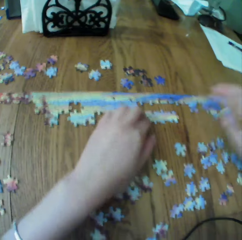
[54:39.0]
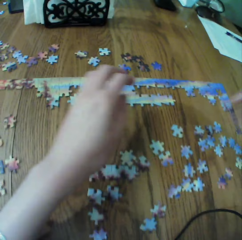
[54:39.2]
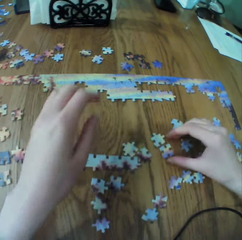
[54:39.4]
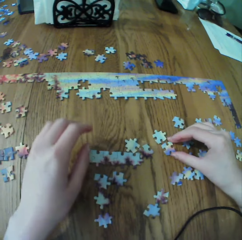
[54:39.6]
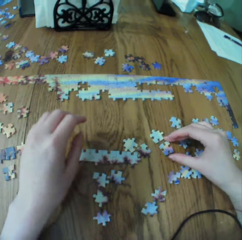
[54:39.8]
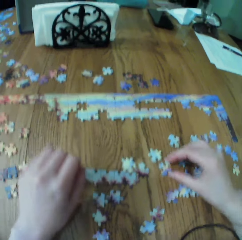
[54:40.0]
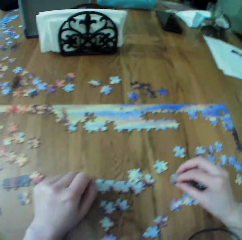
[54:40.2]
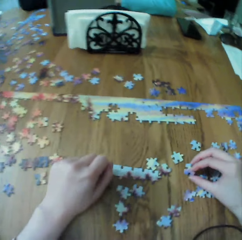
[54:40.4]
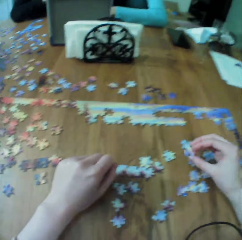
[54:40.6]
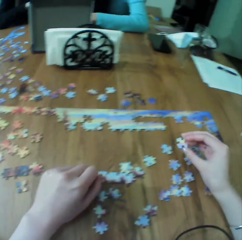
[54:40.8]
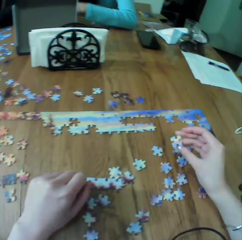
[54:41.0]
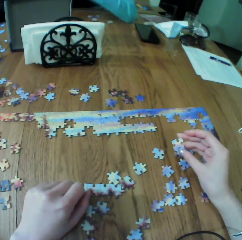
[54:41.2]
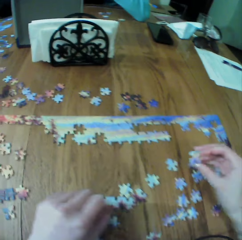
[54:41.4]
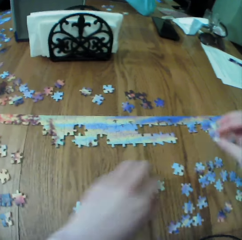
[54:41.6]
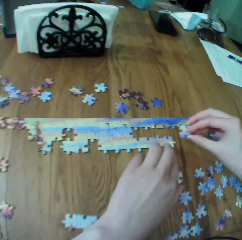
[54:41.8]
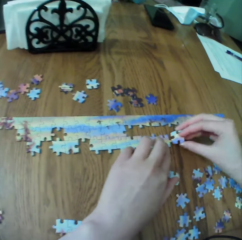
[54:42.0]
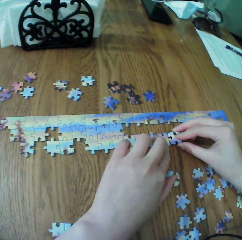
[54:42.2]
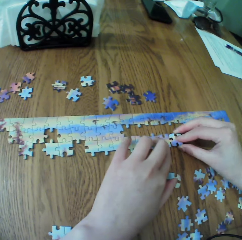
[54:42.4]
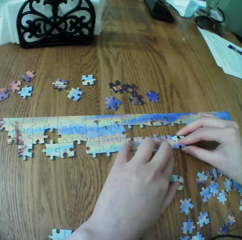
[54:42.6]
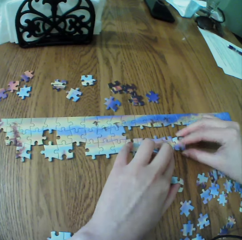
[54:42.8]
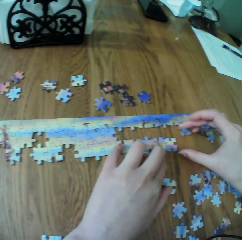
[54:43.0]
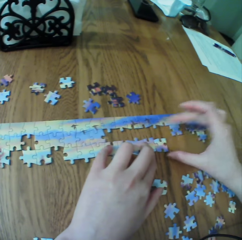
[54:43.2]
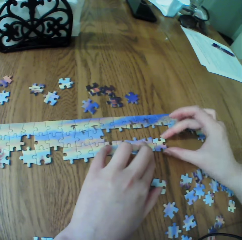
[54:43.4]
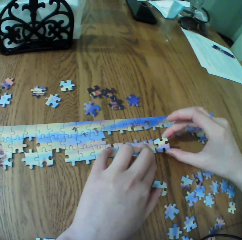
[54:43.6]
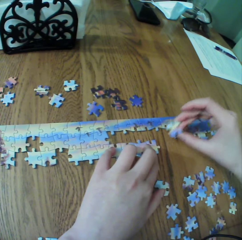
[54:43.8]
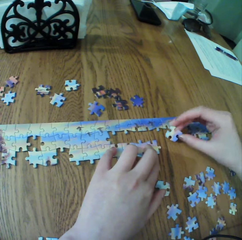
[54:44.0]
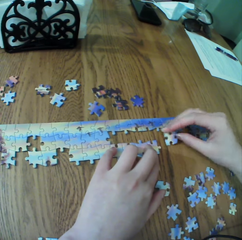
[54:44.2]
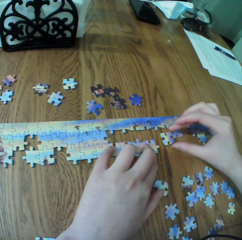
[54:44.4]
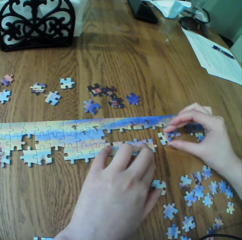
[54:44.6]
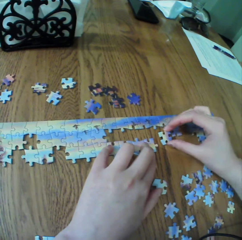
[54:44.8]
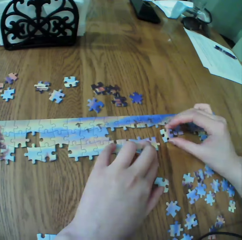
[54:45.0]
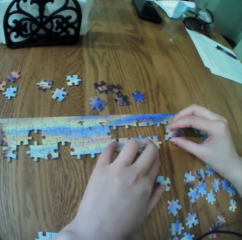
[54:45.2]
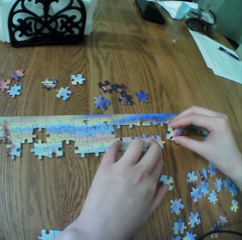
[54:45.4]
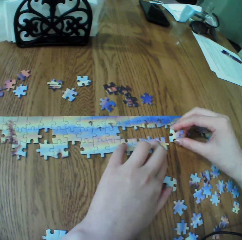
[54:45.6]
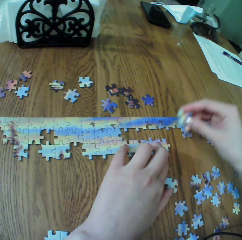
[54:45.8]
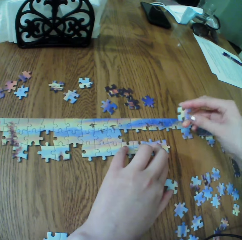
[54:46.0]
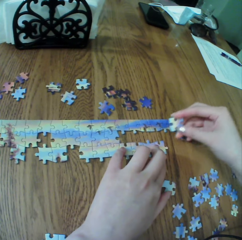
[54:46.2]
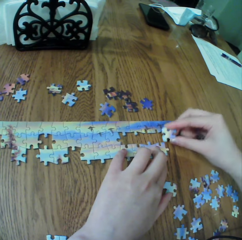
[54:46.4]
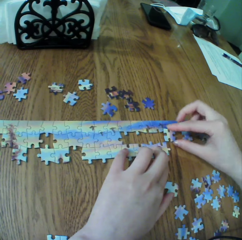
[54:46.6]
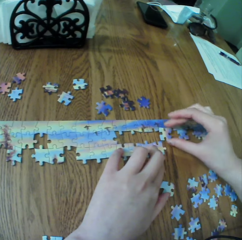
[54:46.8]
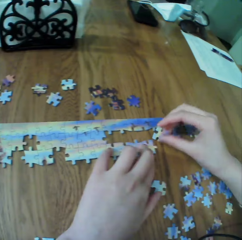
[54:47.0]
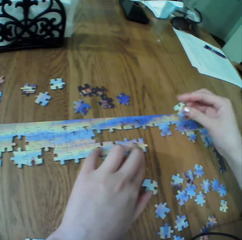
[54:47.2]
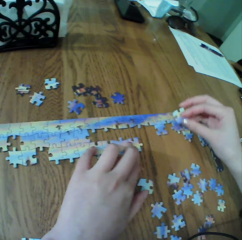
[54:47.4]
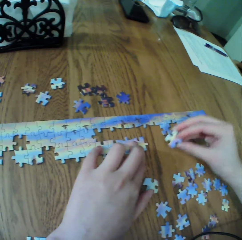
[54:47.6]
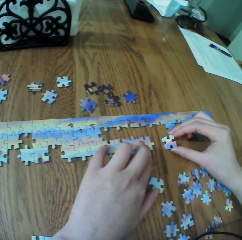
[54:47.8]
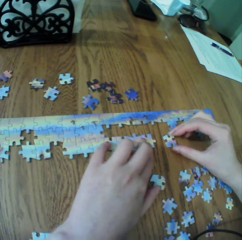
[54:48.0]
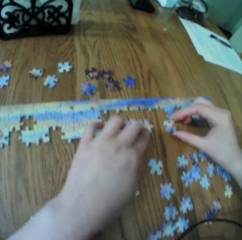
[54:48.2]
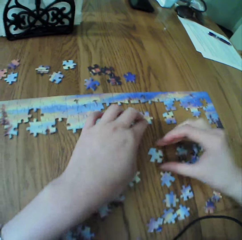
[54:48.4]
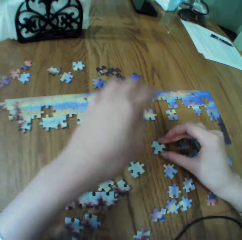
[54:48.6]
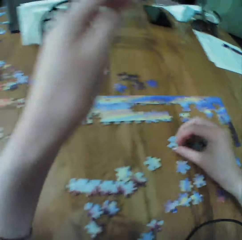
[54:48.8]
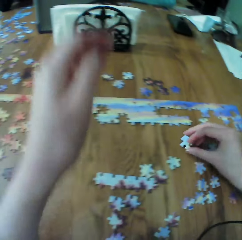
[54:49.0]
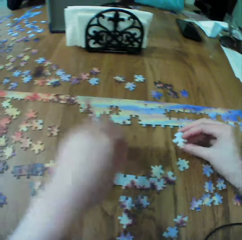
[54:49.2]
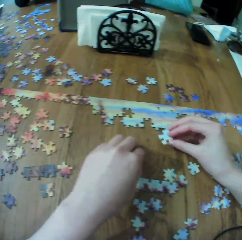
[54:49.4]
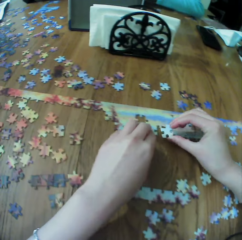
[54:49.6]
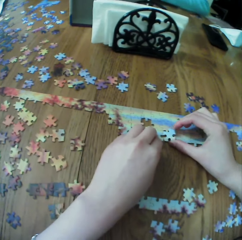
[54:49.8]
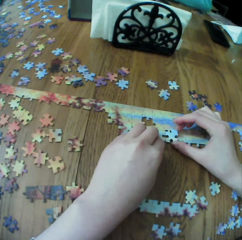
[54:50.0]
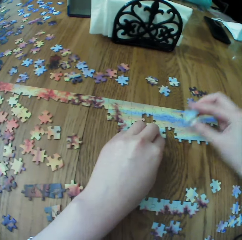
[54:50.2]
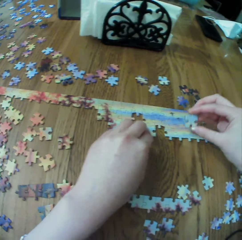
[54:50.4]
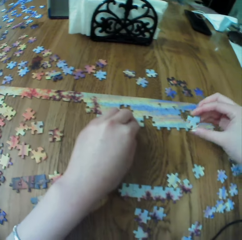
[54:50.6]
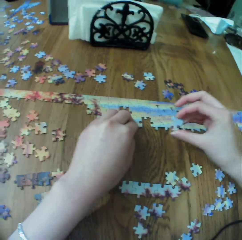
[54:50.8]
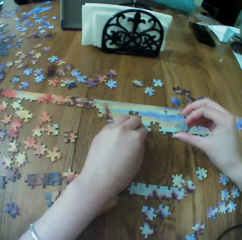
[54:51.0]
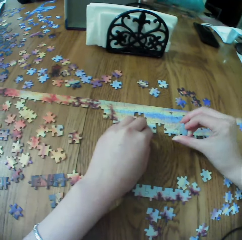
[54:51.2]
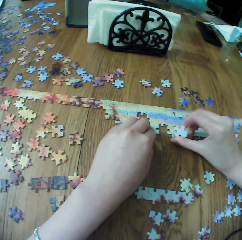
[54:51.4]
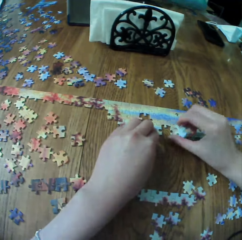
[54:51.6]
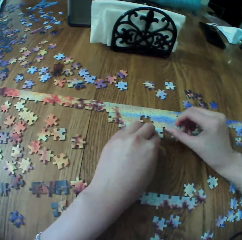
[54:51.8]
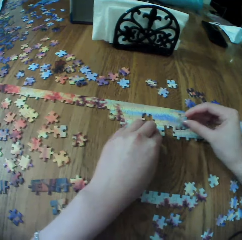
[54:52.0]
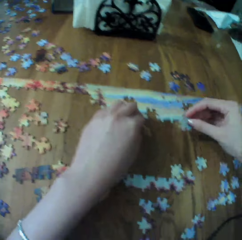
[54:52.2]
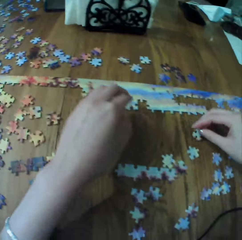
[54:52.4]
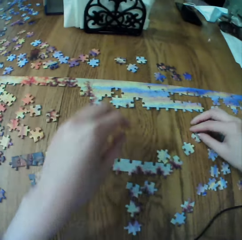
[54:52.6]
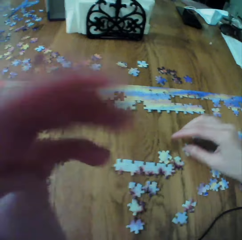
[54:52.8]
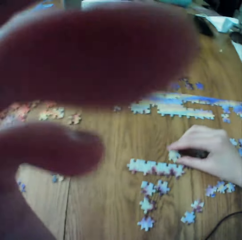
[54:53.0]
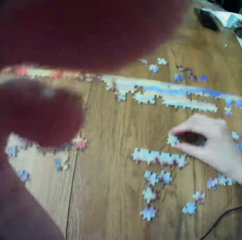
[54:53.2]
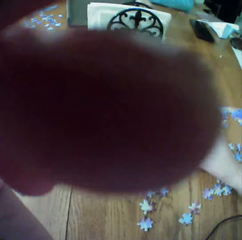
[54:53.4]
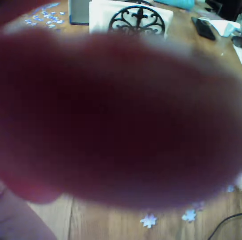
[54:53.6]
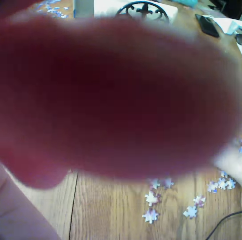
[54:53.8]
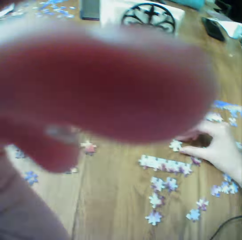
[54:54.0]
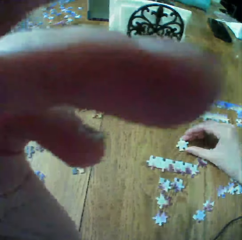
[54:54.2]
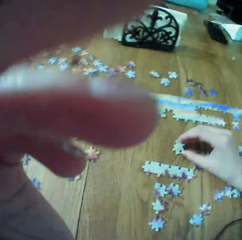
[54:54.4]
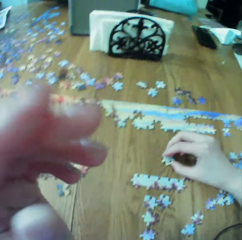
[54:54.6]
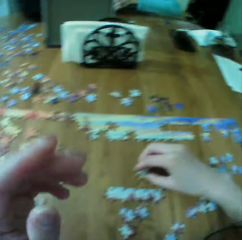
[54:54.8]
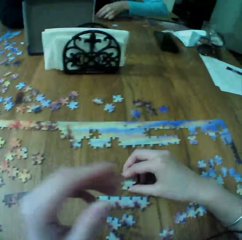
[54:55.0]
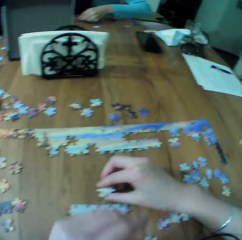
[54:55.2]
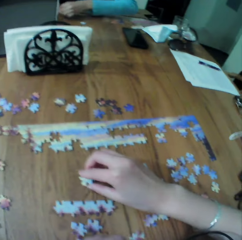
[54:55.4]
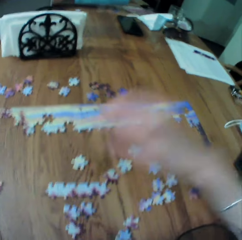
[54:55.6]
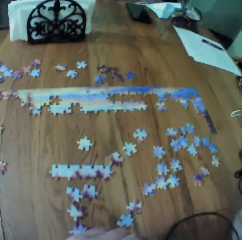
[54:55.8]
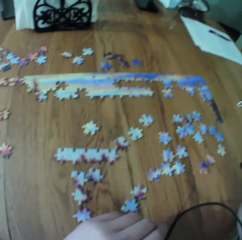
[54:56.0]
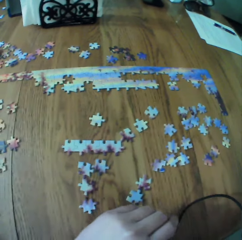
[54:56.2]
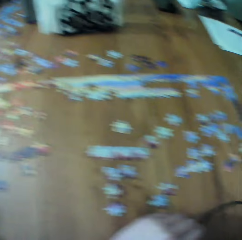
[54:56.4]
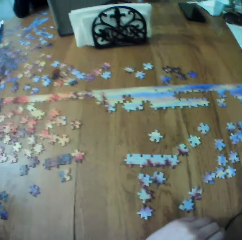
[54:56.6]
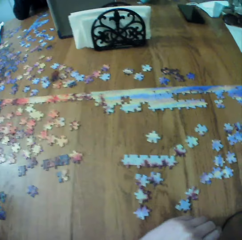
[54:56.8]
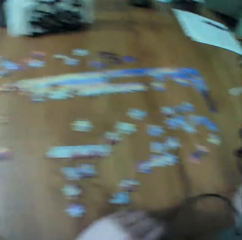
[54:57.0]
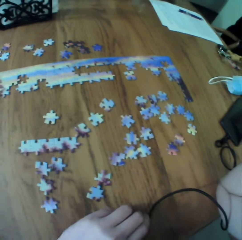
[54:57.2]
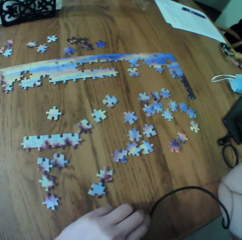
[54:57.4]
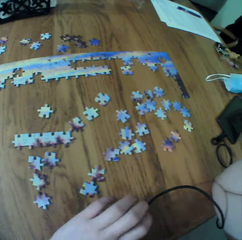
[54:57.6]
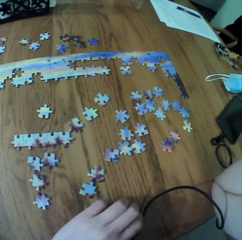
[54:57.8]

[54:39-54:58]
The camera wearer touches the puzzle. They arrange the puzzle. They touch the puzzle. They arrange the puzzle. They adjust the camera. They raise a hand up. They look at the jigsaw pieces on the table.

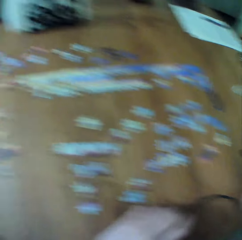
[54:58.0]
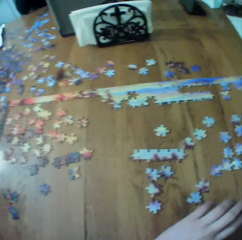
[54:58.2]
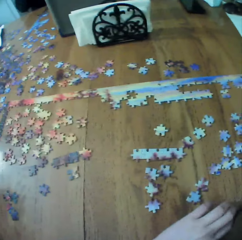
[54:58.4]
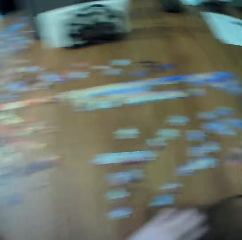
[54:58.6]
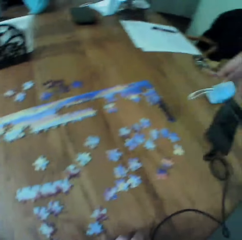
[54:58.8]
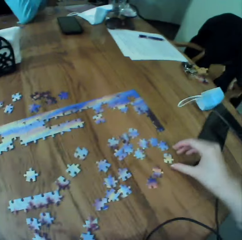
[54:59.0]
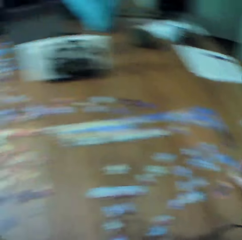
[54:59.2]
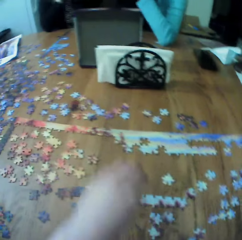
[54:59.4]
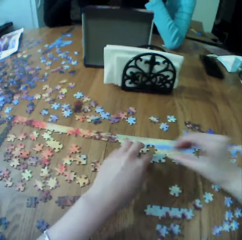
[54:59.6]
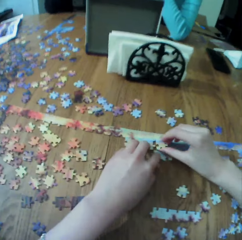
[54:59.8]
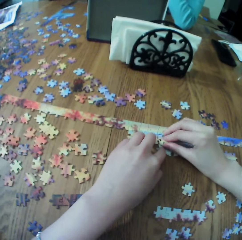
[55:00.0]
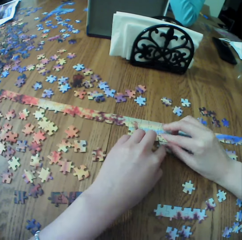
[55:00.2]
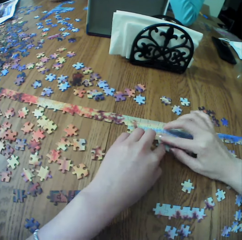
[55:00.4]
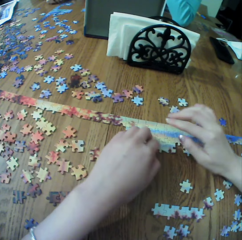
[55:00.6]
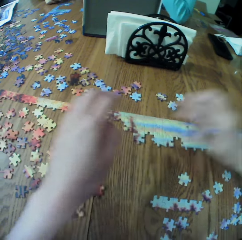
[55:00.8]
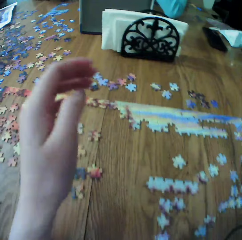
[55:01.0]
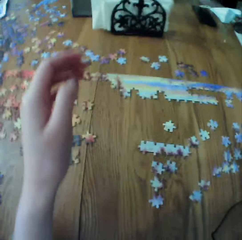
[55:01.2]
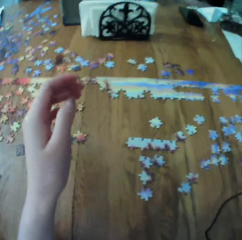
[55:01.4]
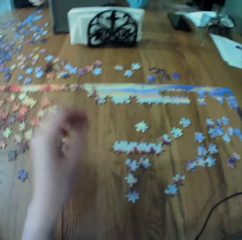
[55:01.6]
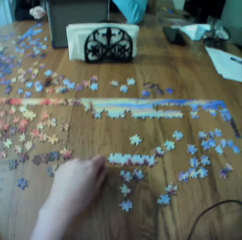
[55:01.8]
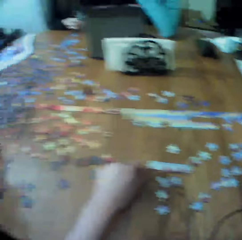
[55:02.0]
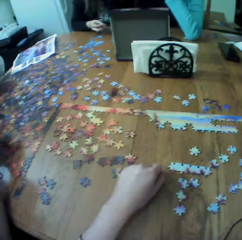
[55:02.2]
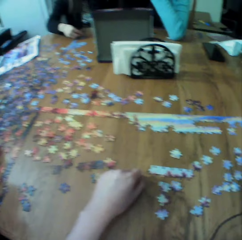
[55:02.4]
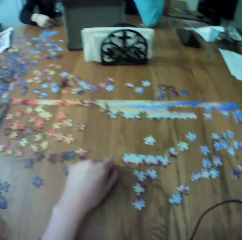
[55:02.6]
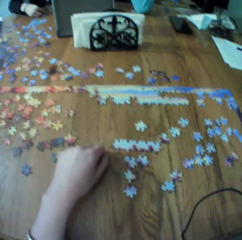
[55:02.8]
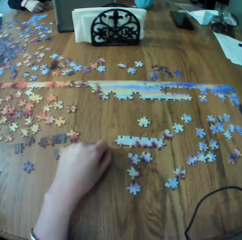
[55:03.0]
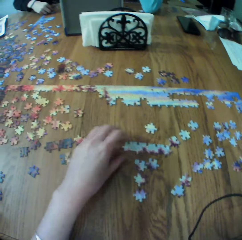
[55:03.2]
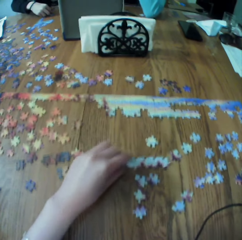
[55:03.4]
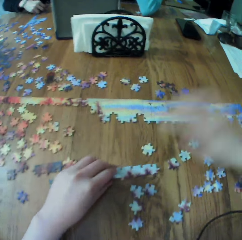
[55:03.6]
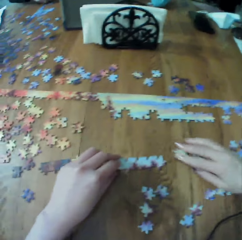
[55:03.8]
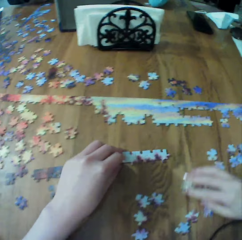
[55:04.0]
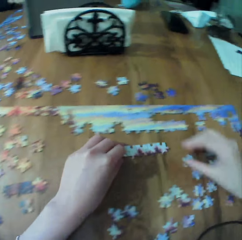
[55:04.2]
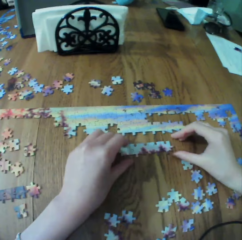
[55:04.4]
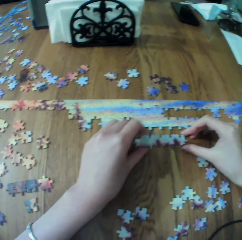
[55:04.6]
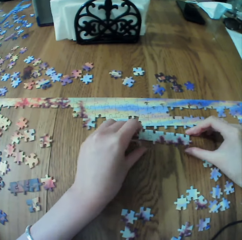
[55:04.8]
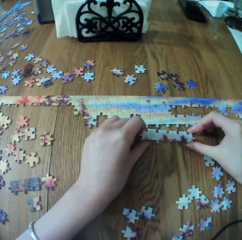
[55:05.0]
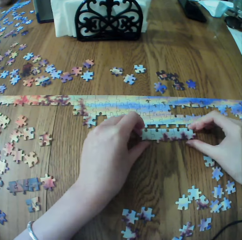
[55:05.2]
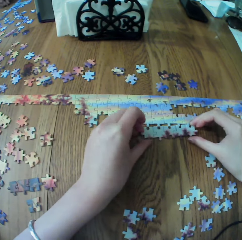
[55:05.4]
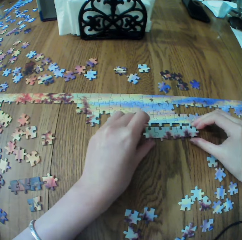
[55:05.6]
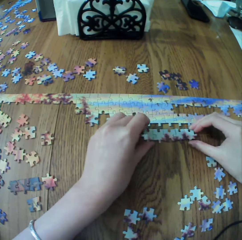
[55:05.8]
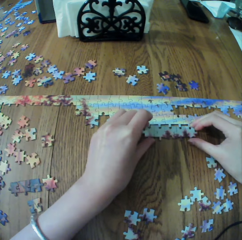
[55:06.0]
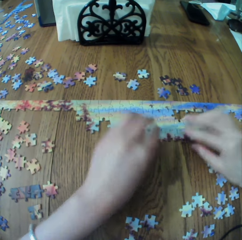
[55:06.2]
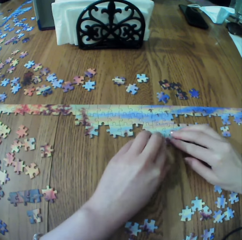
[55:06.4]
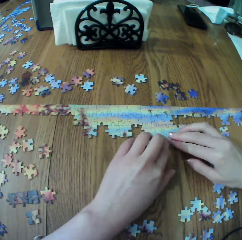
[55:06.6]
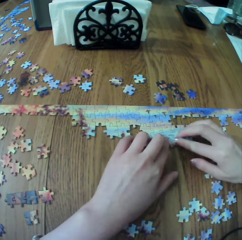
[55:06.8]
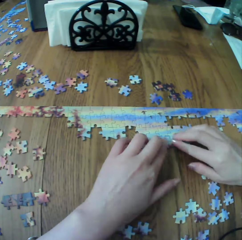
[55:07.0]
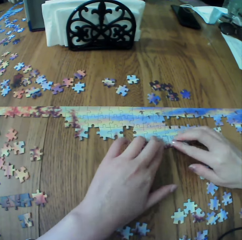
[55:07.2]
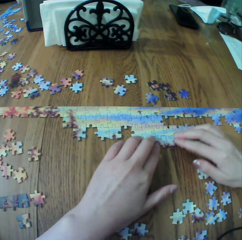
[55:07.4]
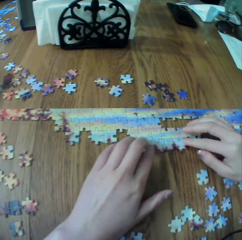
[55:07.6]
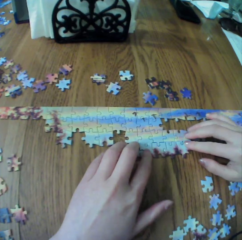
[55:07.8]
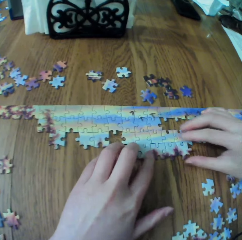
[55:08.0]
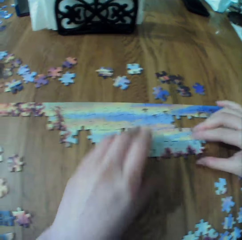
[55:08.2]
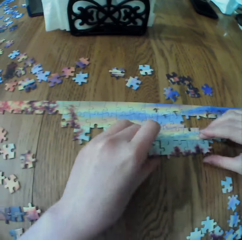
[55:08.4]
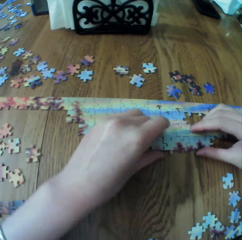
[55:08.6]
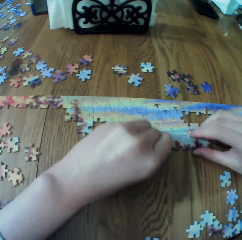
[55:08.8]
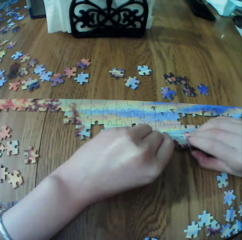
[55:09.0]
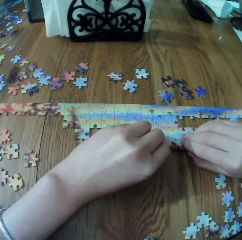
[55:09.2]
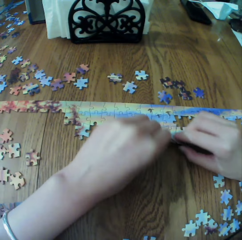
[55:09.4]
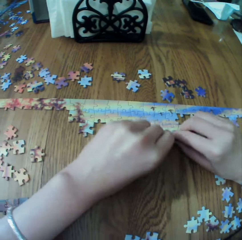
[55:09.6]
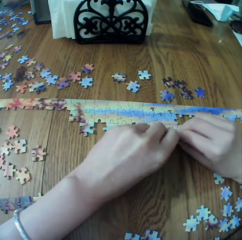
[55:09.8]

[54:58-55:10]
The camera wearer interlocks the pieces. They arrange the puzzle. They stare at the pieces. They fit the pieces.
